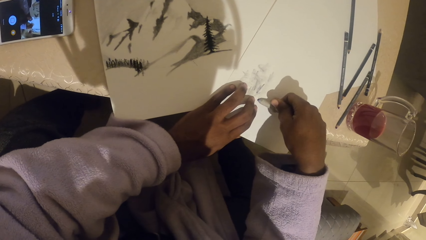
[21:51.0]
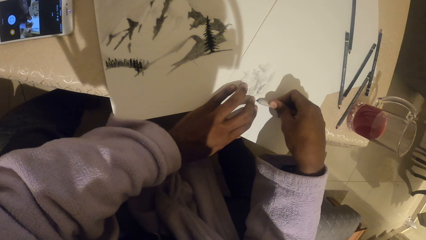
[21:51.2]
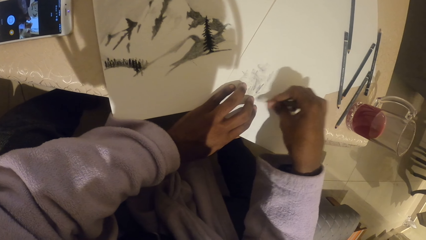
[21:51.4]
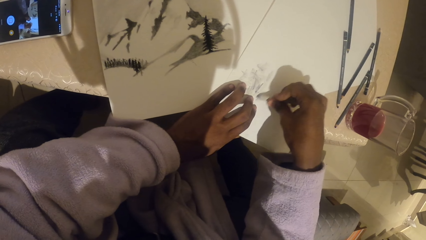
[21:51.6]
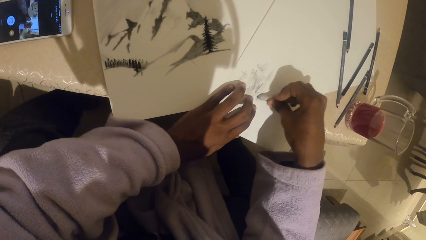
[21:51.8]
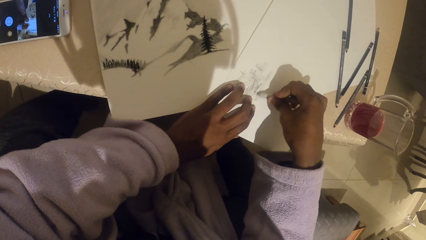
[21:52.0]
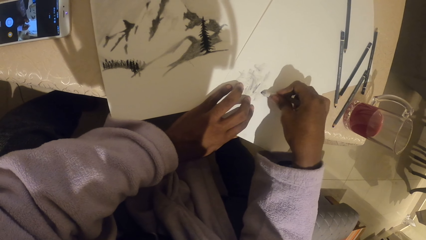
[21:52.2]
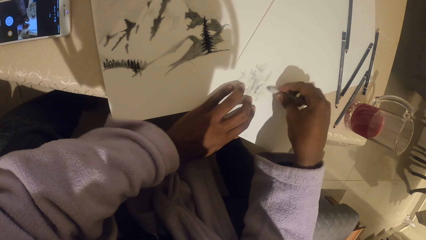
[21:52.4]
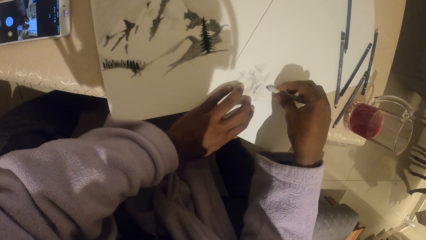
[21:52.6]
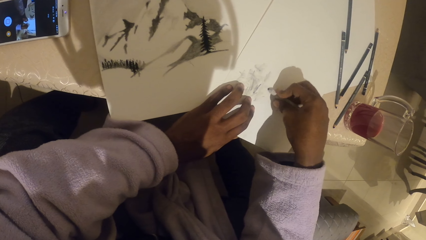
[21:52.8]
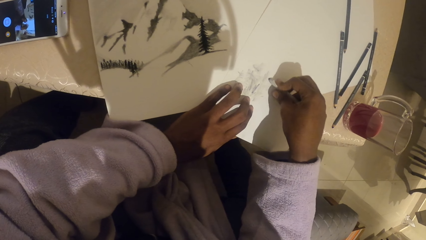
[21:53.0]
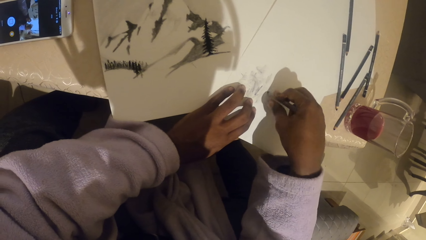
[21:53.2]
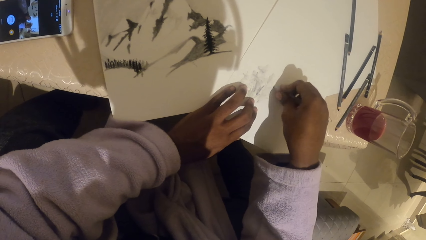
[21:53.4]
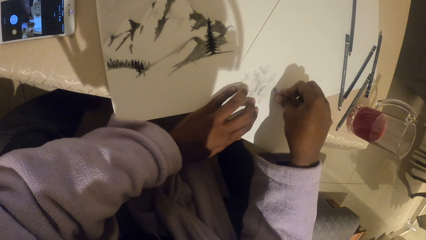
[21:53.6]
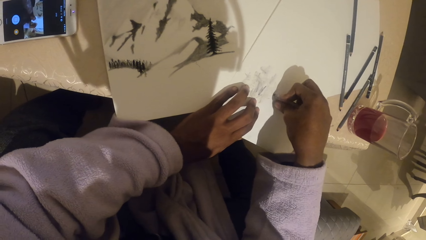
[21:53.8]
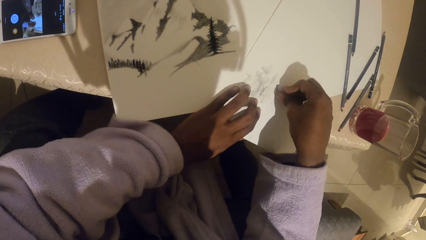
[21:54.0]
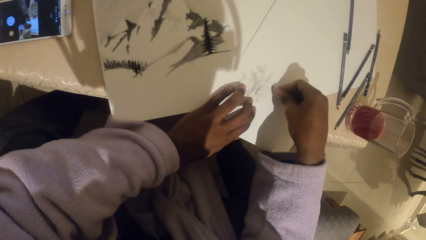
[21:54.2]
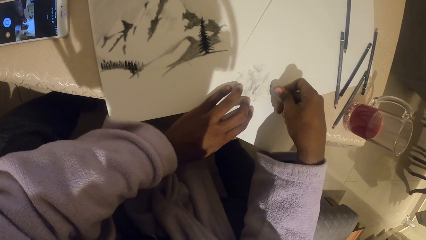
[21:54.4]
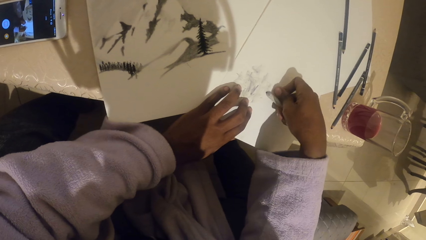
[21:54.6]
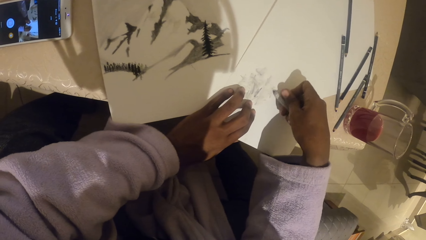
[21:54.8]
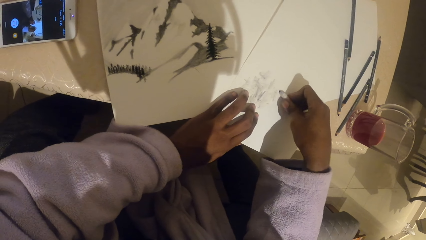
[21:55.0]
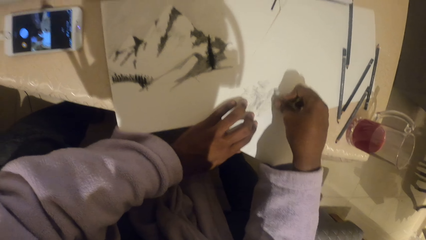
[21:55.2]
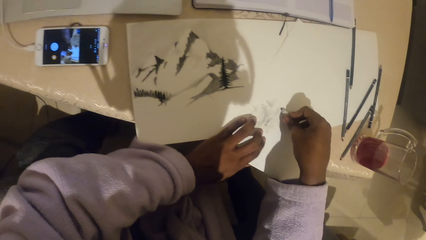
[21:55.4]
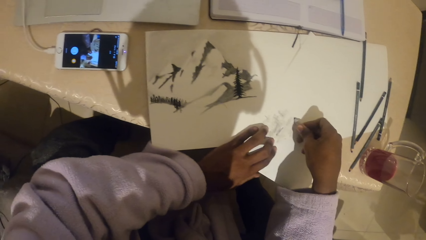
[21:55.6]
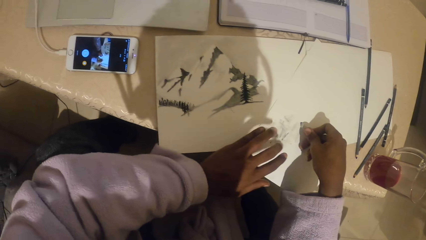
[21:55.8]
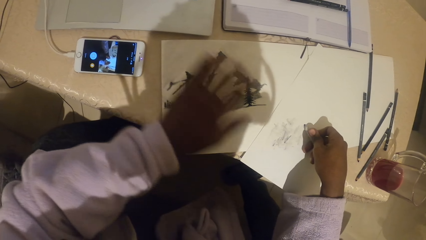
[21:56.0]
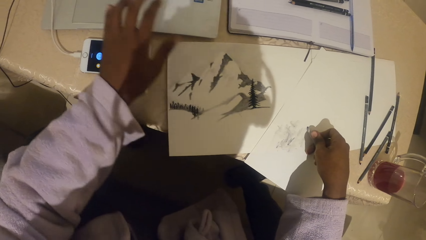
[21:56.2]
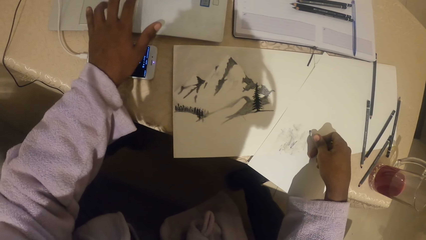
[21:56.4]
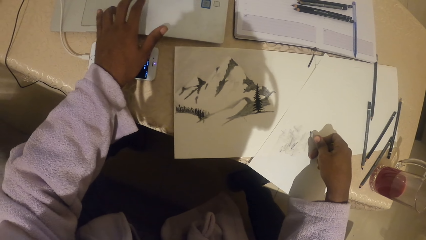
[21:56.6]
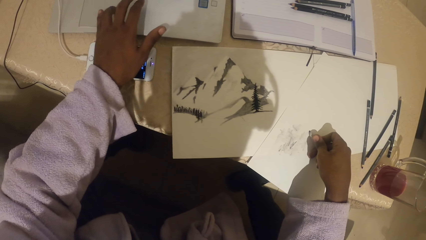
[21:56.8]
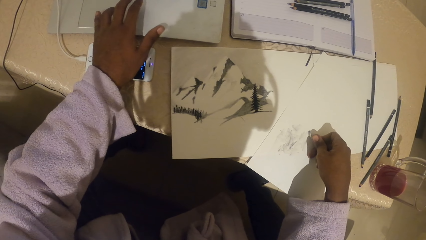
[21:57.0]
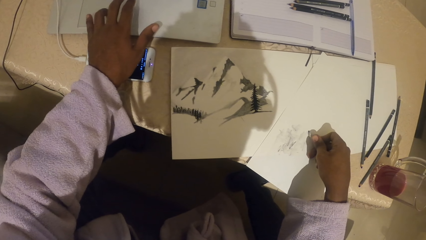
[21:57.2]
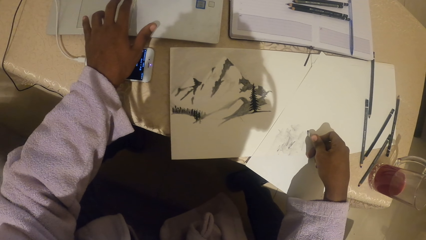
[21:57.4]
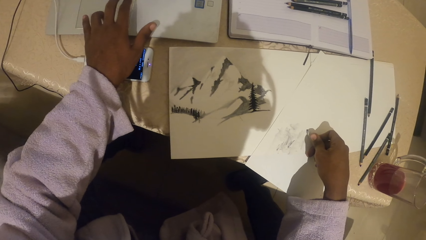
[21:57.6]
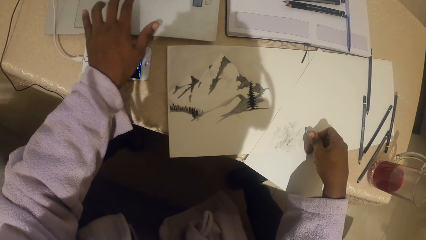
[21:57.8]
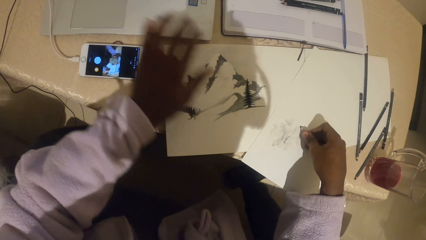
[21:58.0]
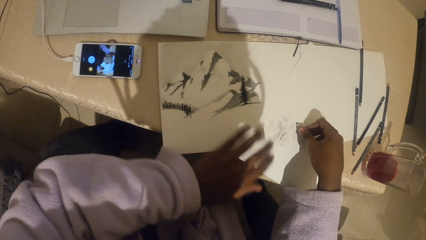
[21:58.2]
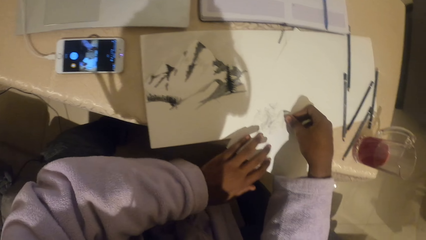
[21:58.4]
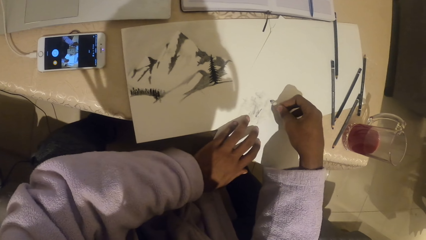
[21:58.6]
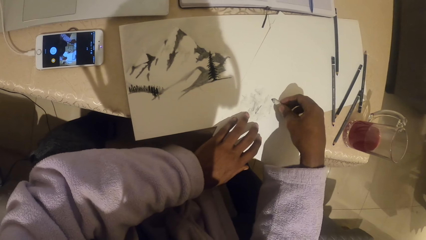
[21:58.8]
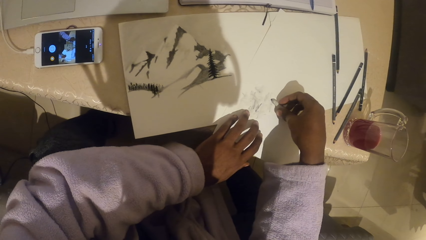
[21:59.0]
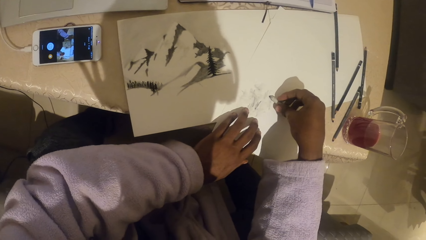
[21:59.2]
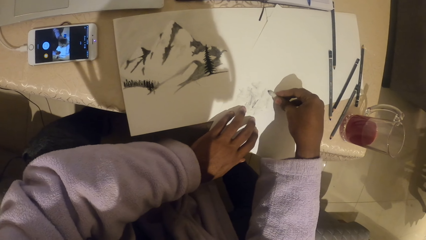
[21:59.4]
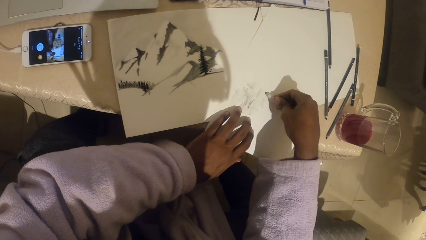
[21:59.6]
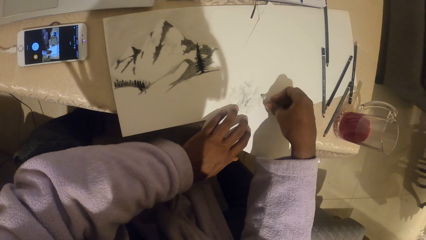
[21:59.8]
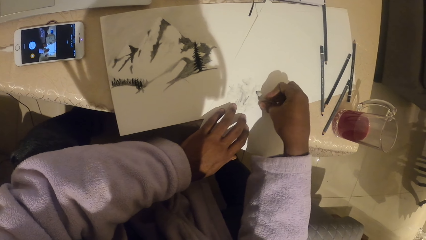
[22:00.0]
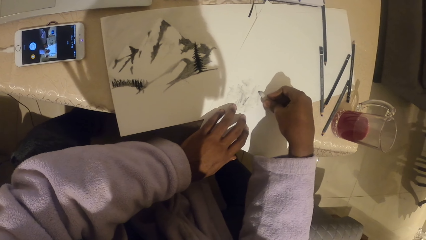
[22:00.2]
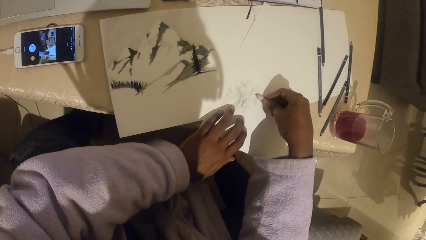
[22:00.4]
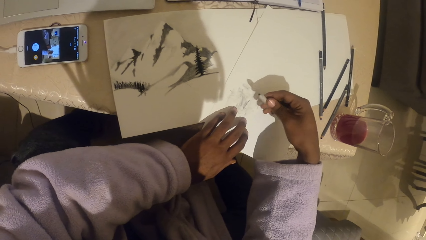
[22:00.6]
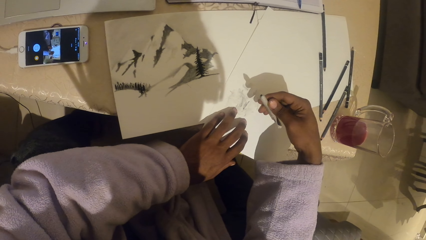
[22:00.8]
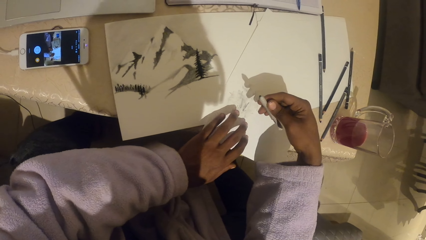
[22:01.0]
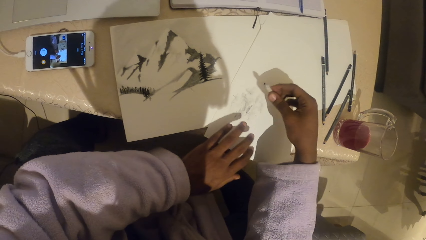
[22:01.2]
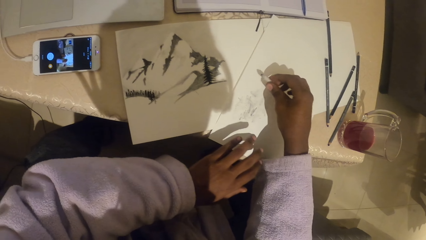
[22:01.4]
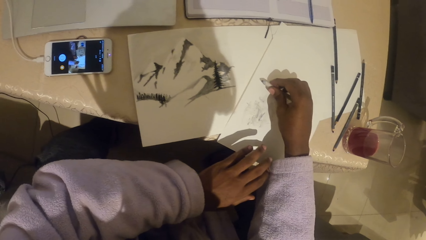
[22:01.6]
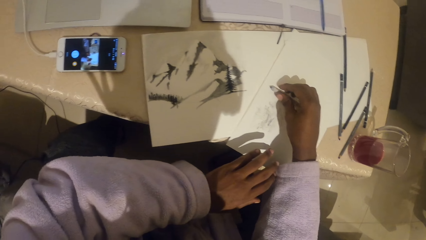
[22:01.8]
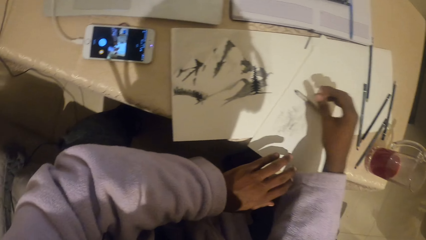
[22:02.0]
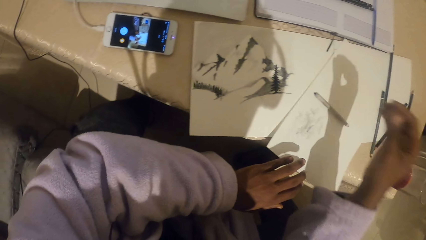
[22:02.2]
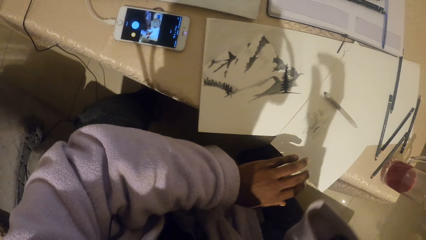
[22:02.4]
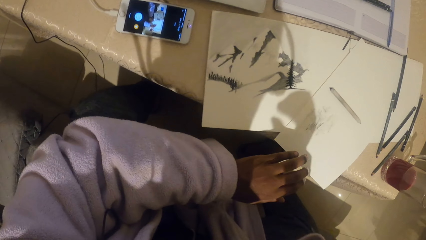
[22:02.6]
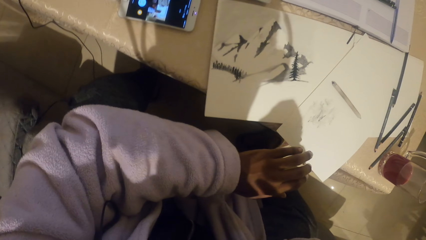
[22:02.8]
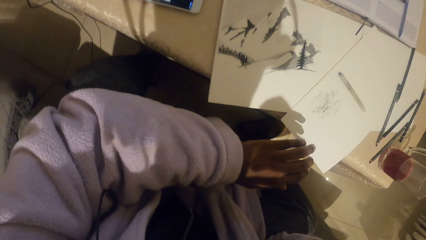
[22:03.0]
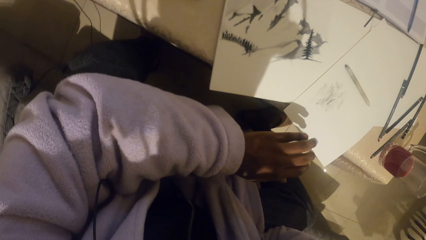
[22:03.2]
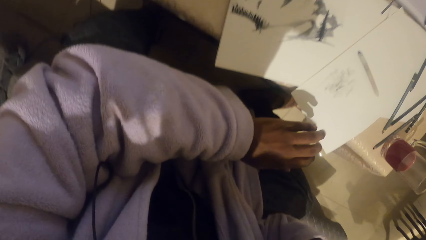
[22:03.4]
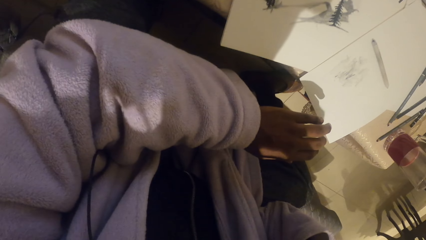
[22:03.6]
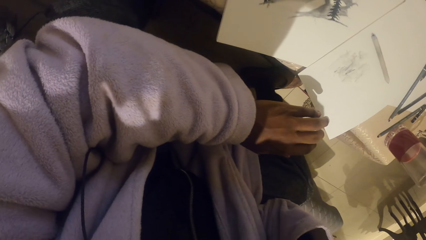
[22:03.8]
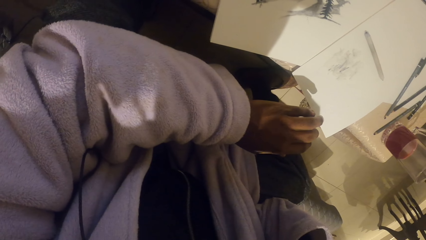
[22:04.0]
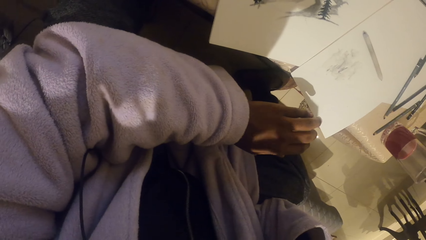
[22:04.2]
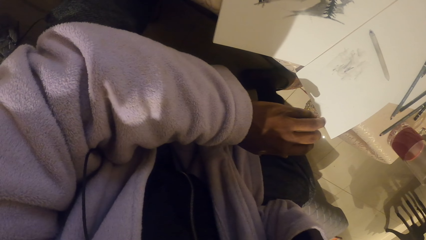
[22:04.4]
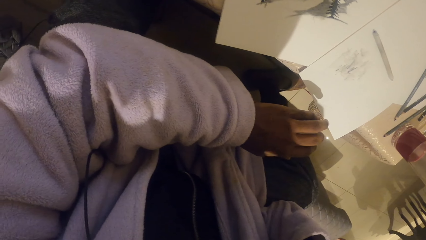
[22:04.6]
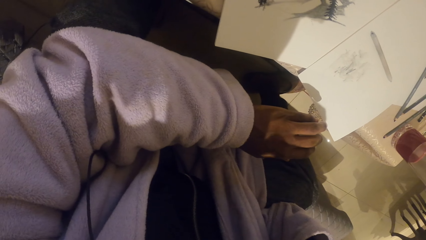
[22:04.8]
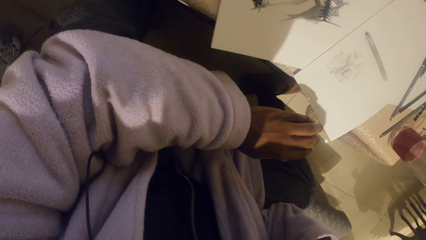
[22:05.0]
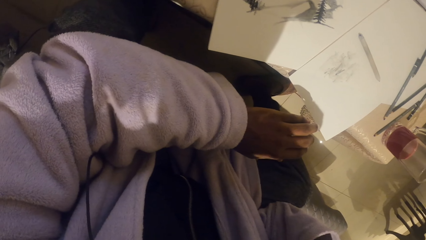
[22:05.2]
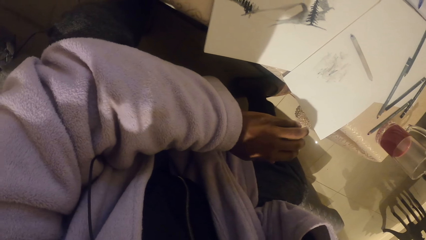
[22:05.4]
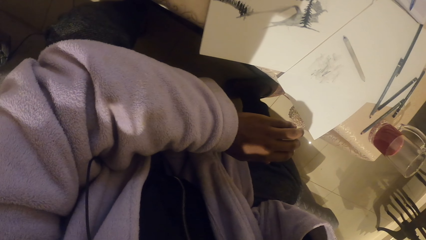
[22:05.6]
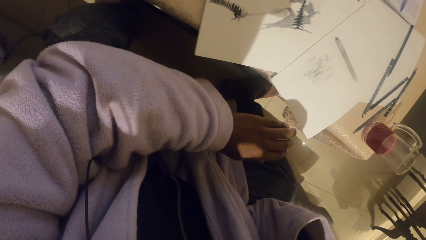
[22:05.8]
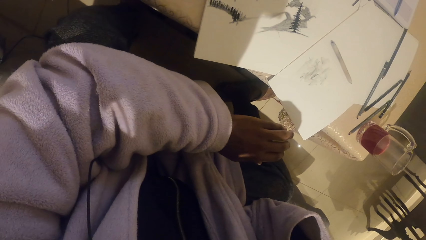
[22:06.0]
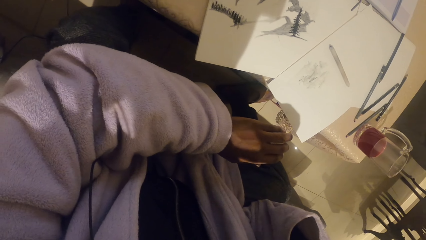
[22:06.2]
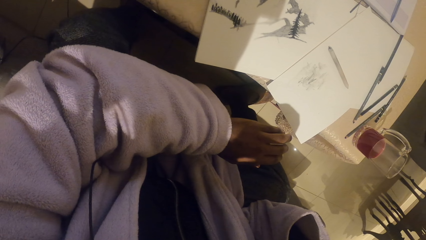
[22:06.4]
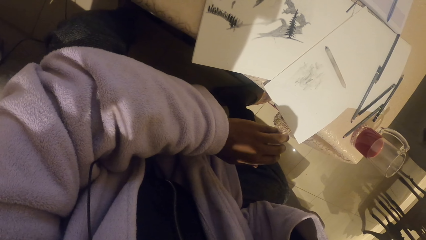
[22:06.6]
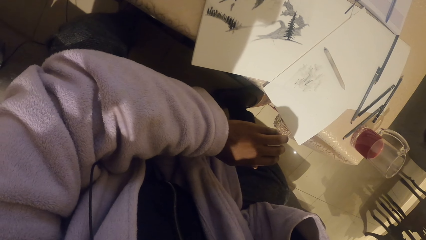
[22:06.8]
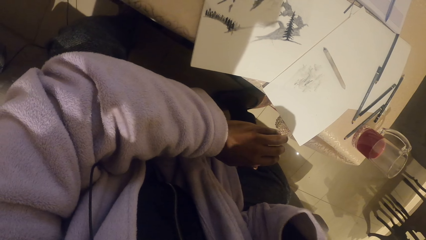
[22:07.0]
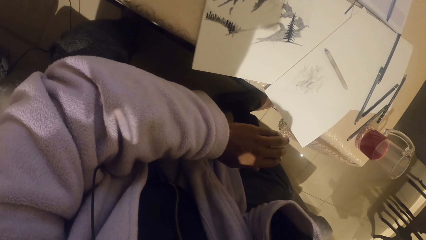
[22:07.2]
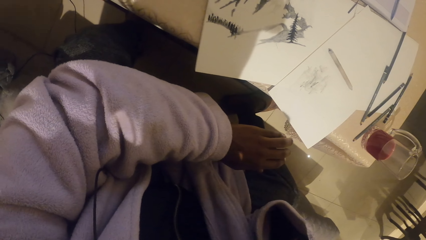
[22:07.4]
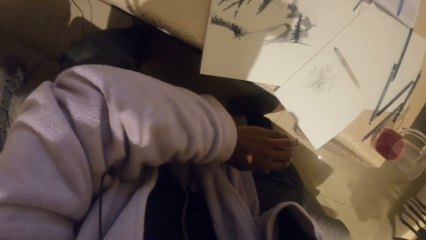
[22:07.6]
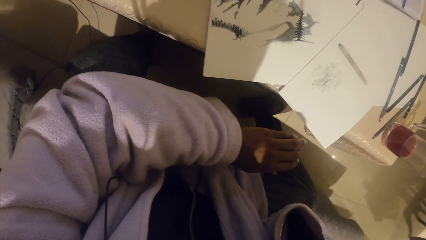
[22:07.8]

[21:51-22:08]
The camera wearer taps the laptop. They draw on the paper with the colored pencil. They put the crayon down.
